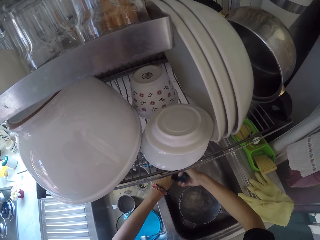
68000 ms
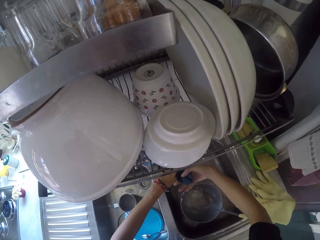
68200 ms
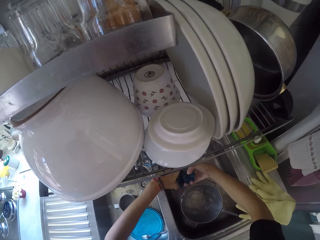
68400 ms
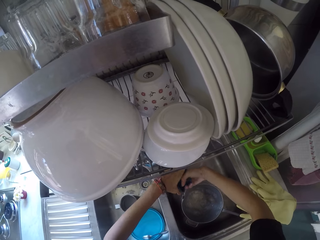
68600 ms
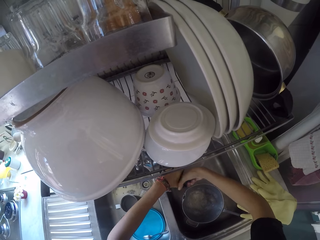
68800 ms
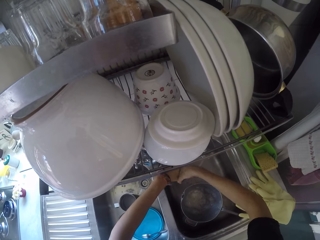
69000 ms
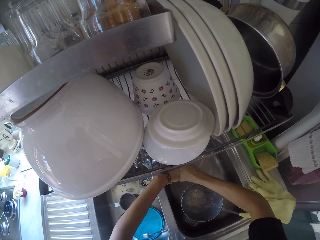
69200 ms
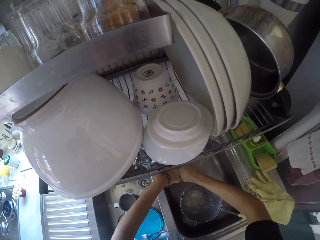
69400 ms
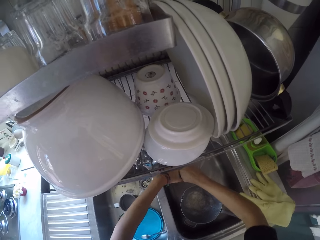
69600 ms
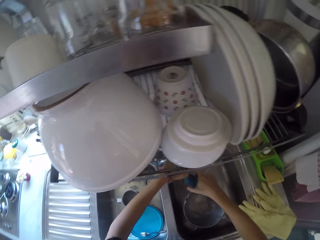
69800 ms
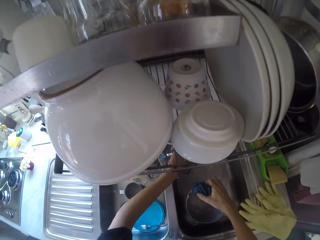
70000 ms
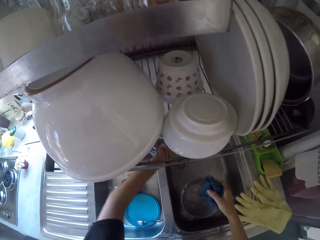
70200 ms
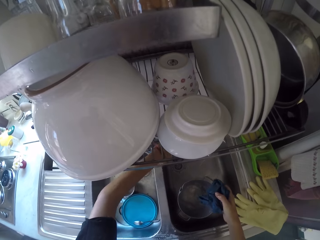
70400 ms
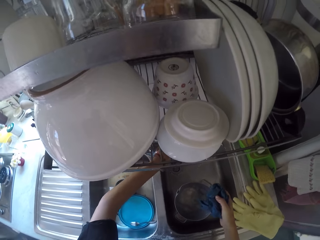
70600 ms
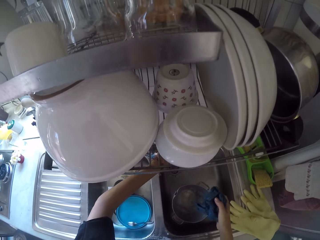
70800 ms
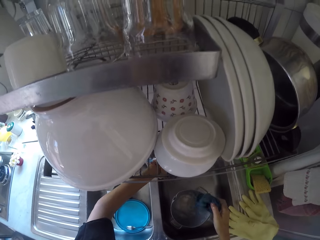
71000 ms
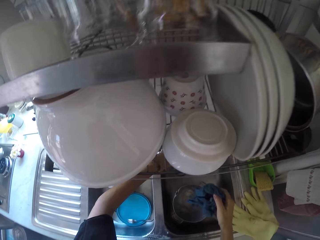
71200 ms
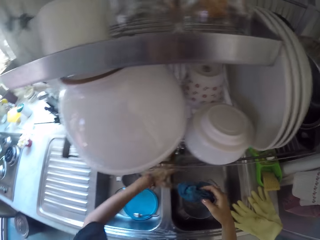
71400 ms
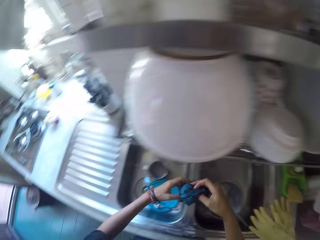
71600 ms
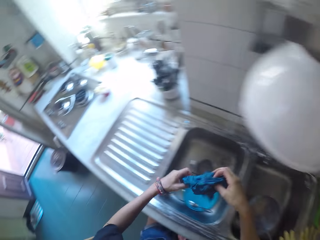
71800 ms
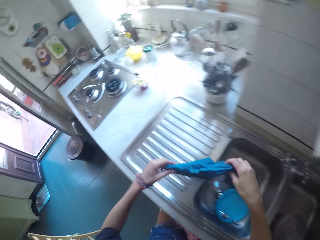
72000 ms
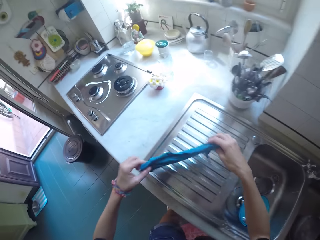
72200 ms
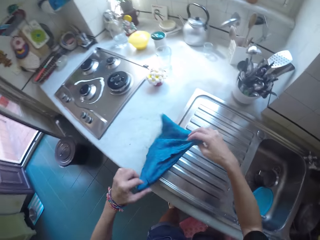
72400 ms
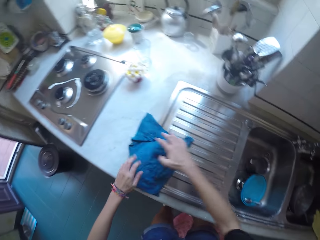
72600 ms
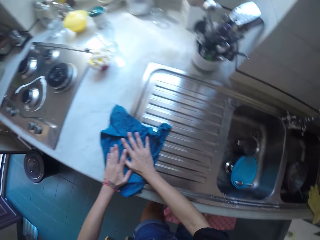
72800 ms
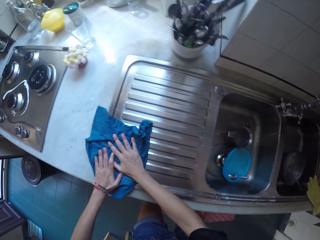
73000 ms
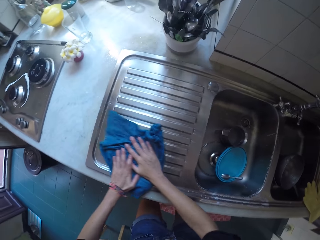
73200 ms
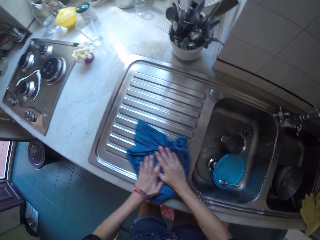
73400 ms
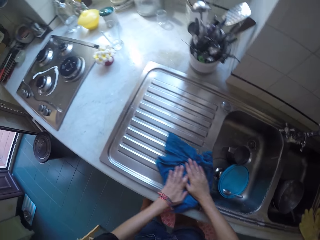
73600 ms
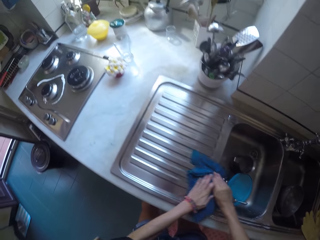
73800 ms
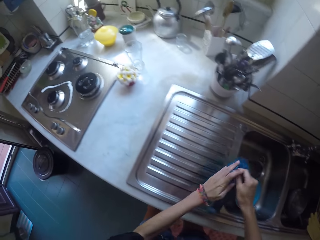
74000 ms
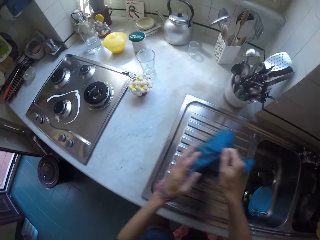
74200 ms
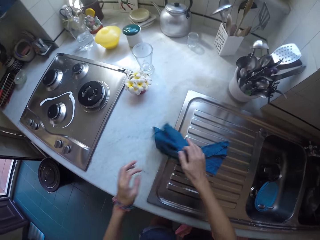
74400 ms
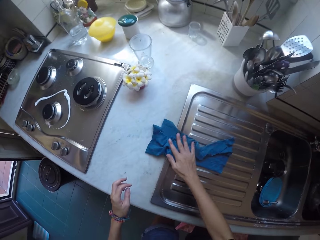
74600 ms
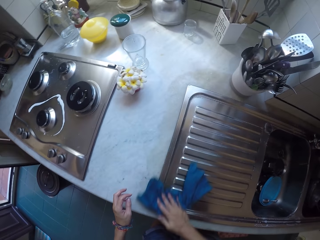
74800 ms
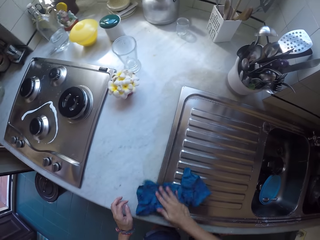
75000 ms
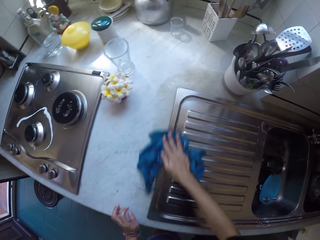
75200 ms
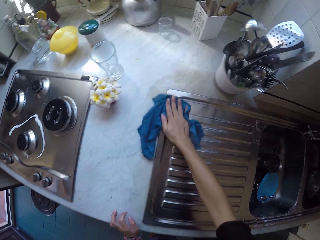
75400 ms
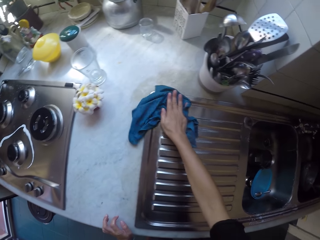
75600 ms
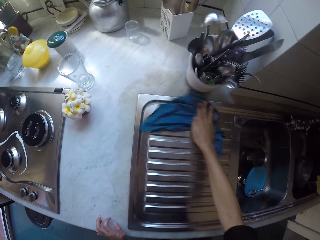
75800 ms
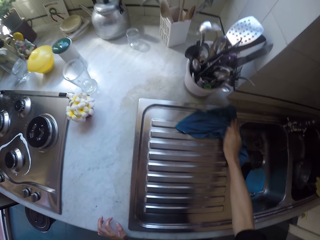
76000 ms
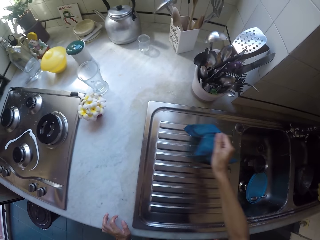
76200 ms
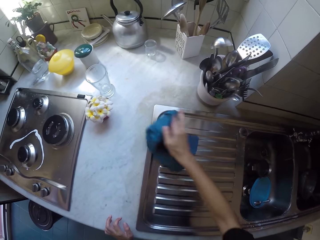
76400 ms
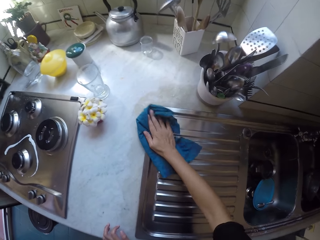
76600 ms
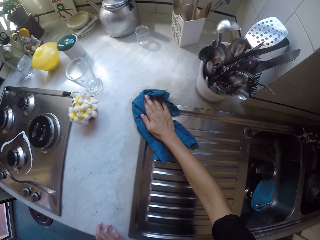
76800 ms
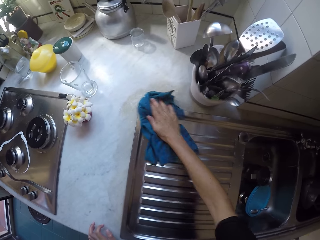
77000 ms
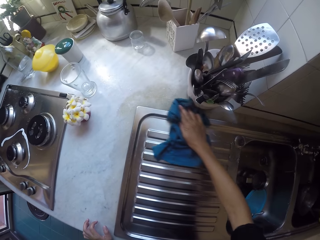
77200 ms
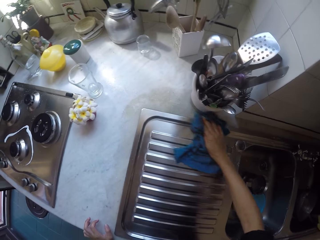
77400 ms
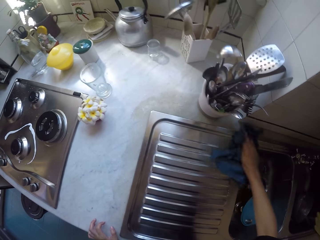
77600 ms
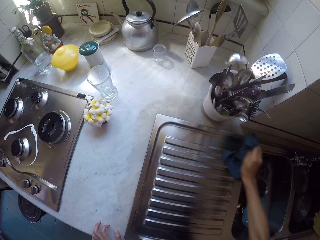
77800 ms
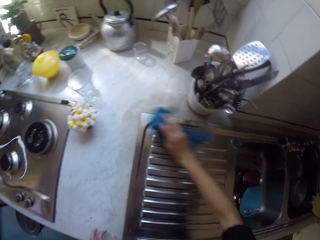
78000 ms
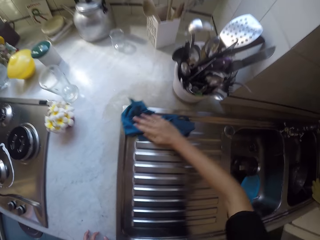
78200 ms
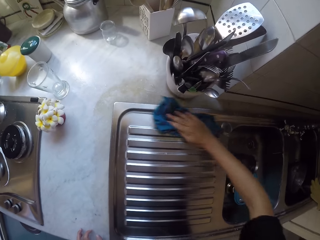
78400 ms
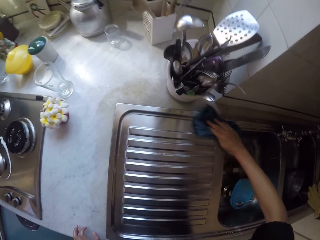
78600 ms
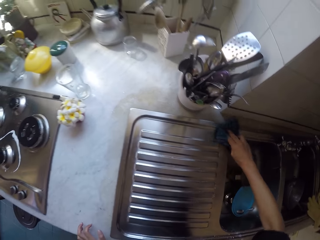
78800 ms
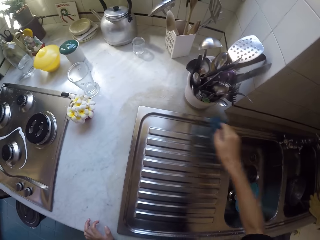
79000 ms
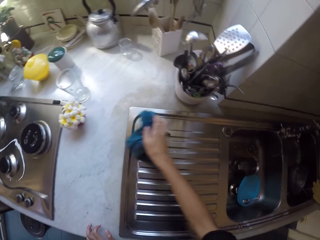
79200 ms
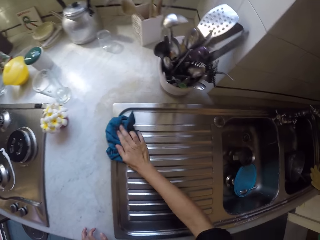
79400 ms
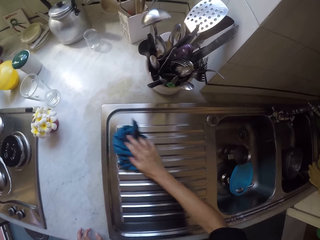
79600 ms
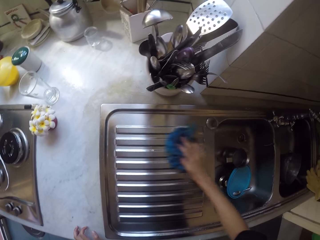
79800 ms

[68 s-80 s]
The camera wearer wipes the sink with a rag.

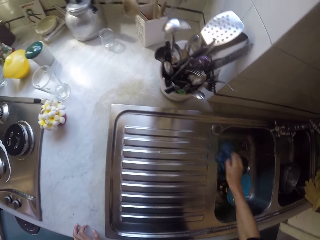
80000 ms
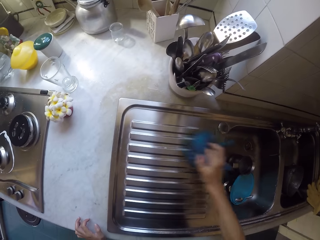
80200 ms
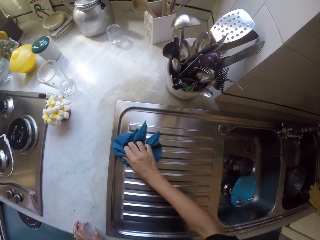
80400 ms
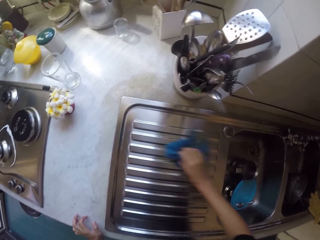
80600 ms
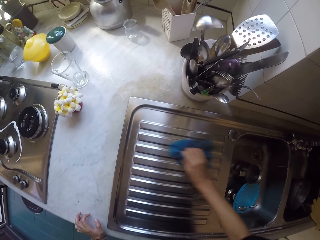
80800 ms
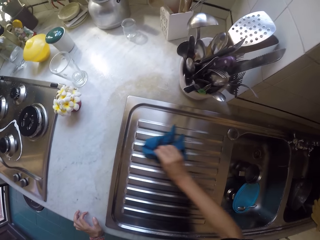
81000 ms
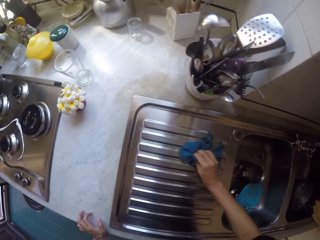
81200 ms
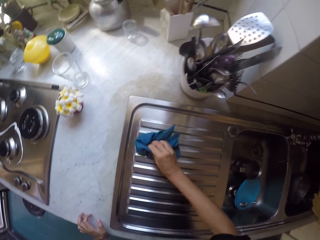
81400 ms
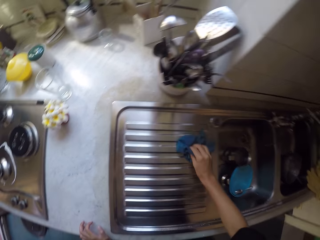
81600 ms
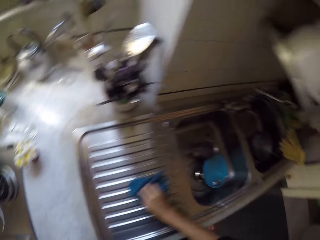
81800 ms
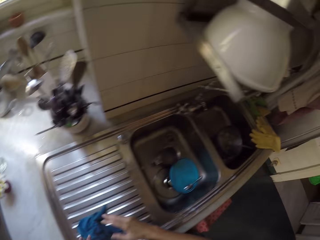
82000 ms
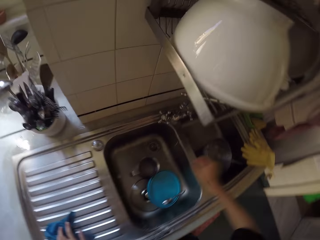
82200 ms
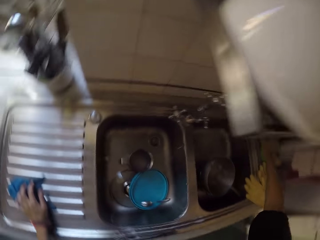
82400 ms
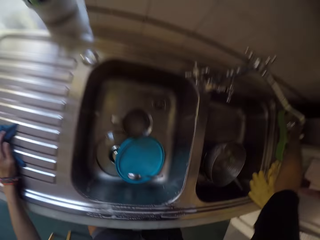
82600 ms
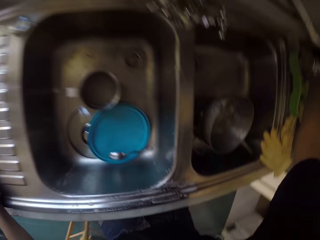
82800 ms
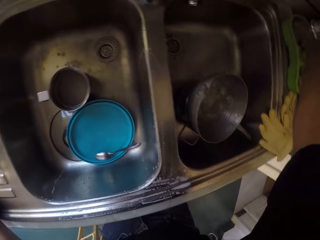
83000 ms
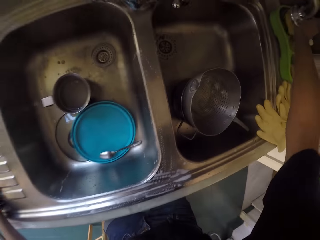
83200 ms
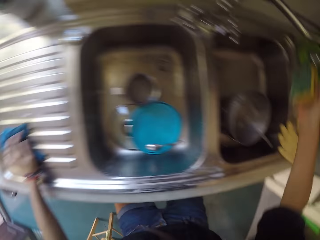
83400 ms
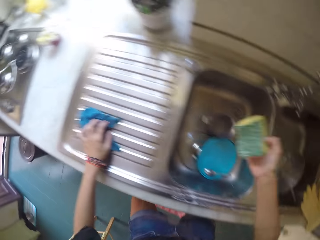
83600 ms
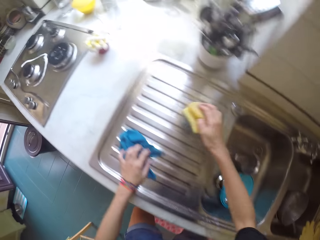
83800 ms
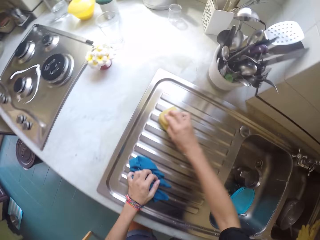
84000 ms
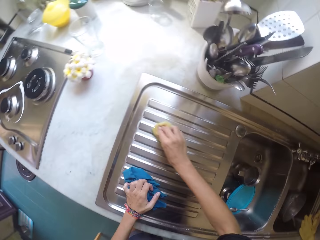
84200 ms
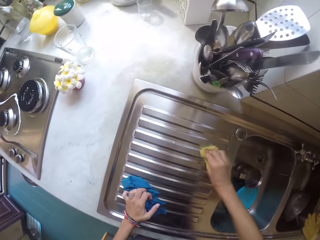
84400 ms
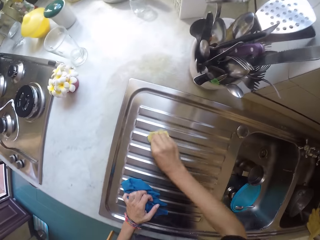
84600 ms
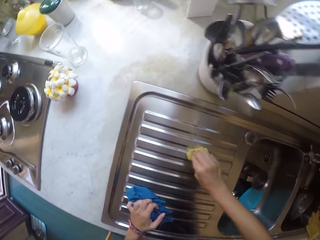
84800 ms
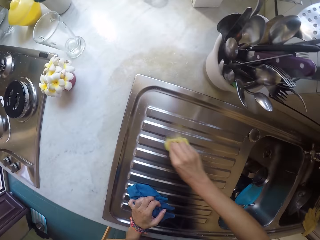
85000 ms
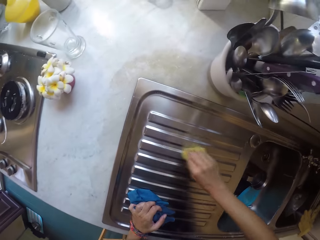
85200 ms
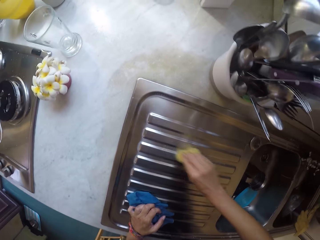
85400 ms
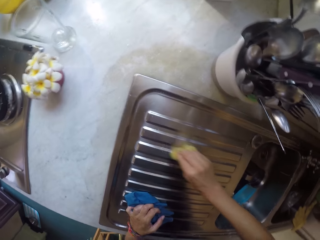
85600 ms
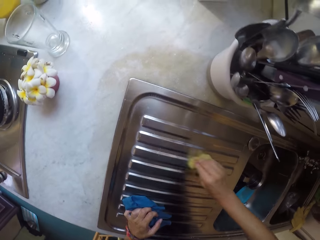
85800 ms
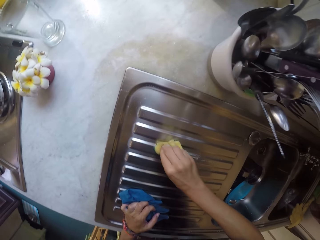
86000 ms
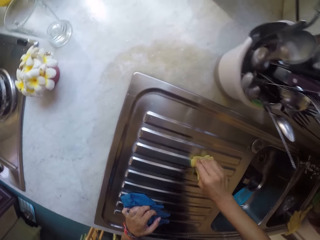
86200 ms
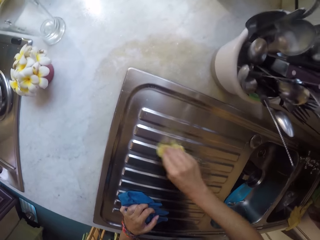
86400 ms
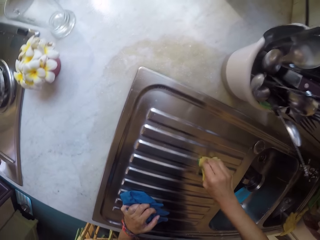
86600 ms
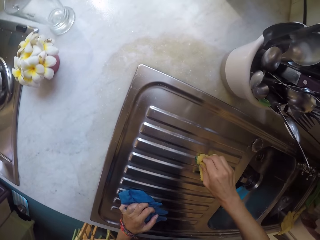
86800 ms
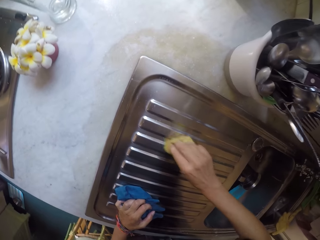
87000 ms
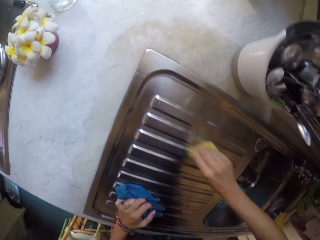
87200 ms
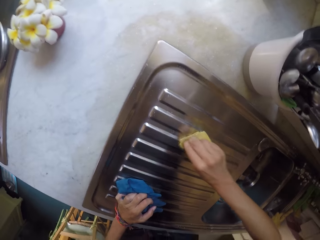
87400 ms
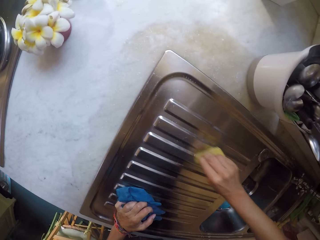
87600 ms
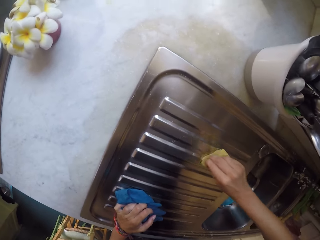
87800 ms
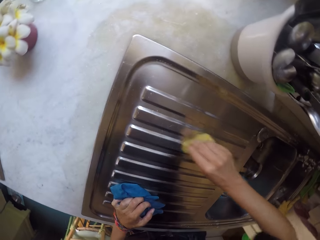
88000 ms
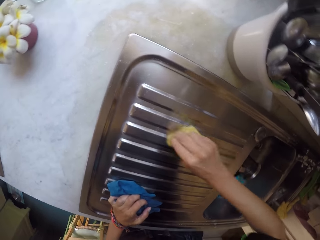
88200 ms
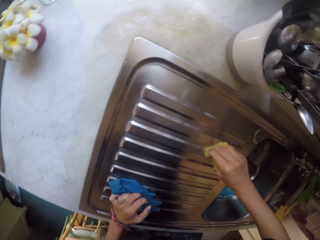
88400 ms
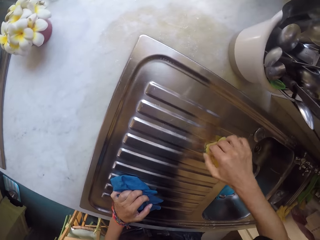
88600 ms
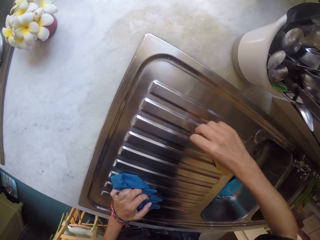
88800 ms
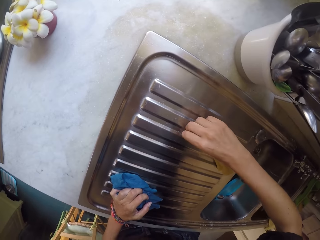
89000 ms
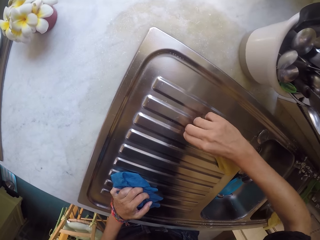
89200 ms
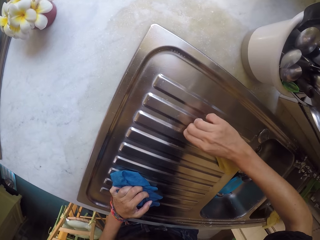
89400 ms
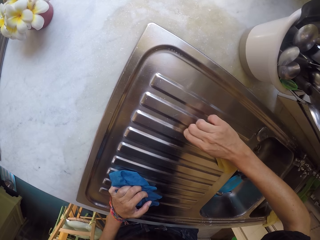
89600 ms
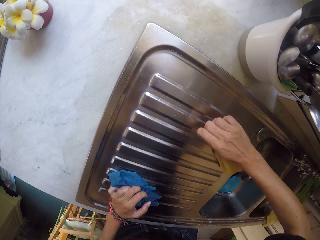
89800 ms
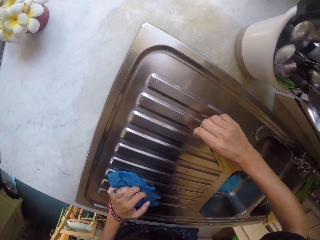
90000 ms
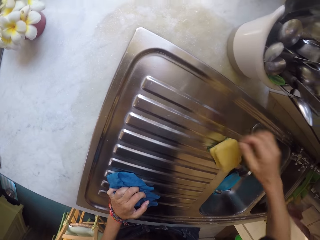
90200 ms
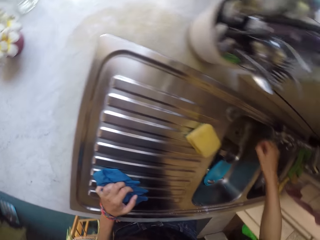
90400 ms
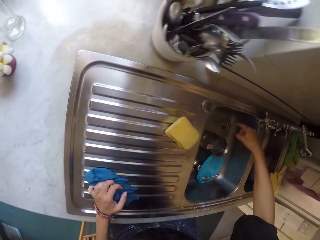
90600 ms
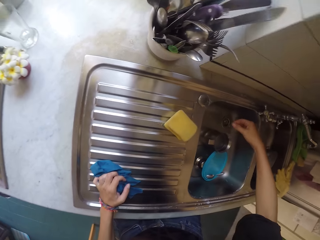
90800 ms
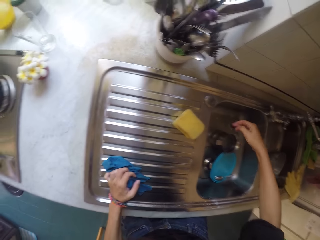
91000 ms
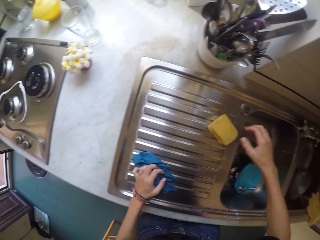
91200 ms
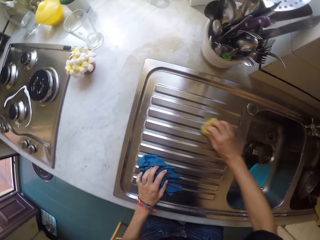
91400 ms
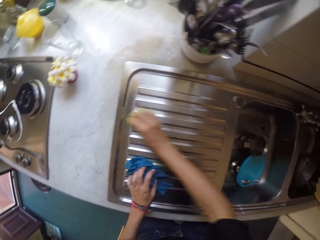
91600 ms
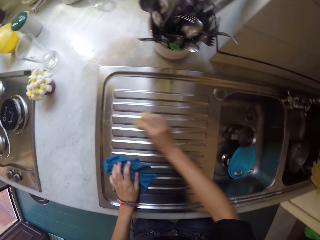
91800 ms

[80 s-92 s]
The camera wearer picks up a scouring pad. They scrub the sink area.
